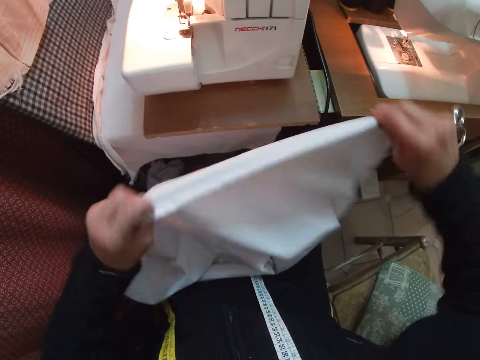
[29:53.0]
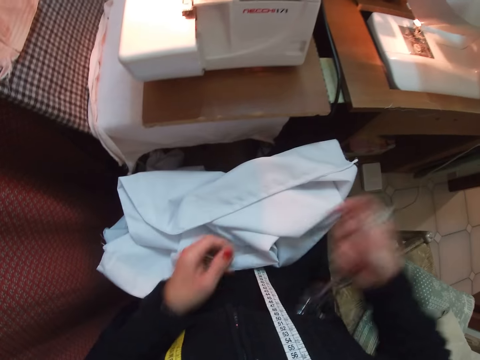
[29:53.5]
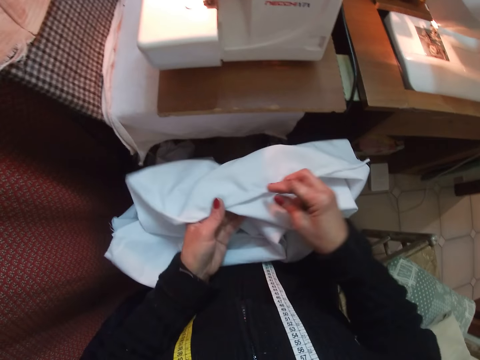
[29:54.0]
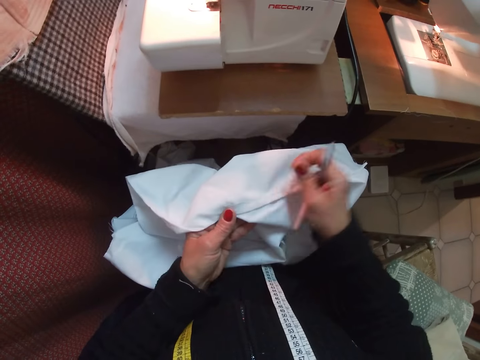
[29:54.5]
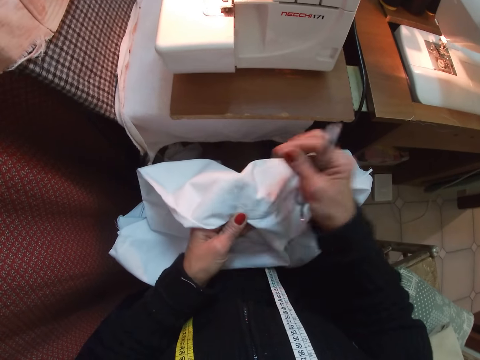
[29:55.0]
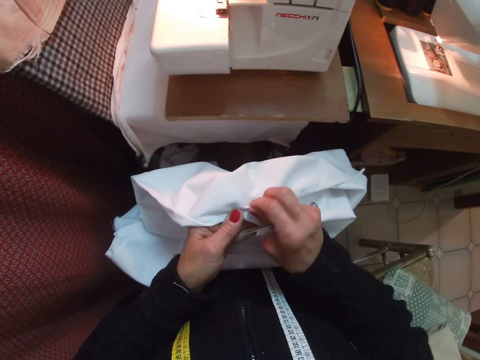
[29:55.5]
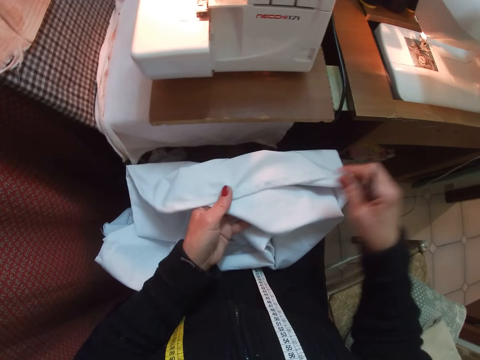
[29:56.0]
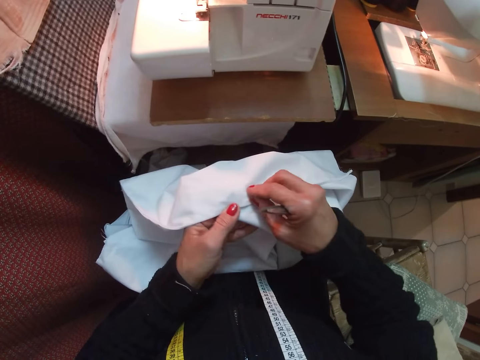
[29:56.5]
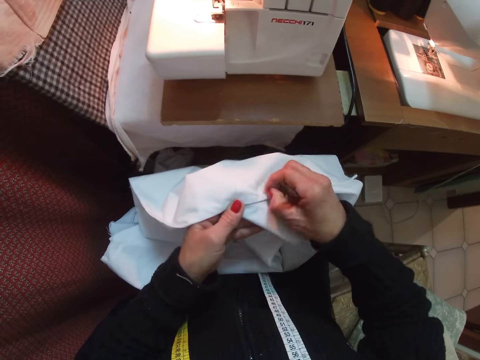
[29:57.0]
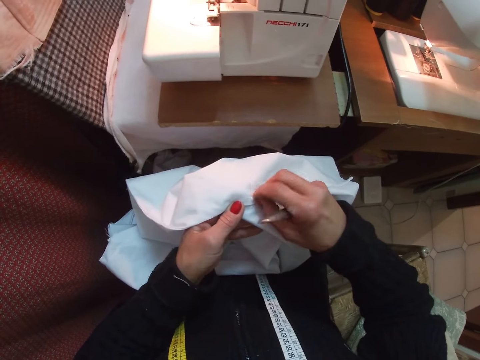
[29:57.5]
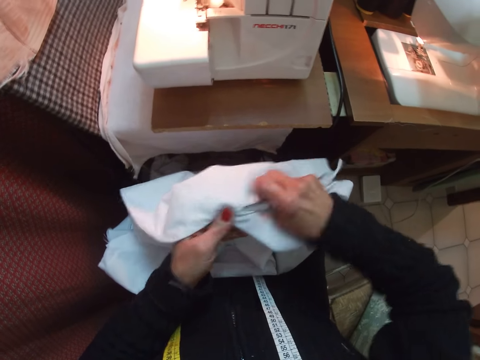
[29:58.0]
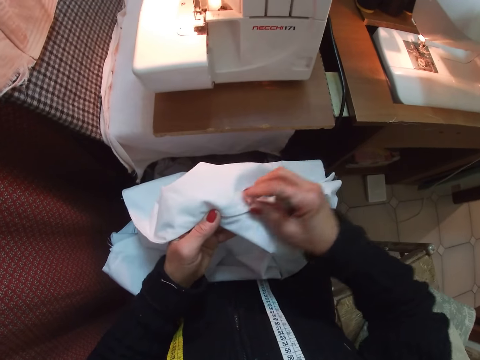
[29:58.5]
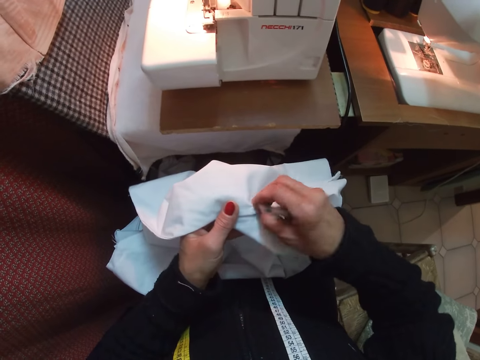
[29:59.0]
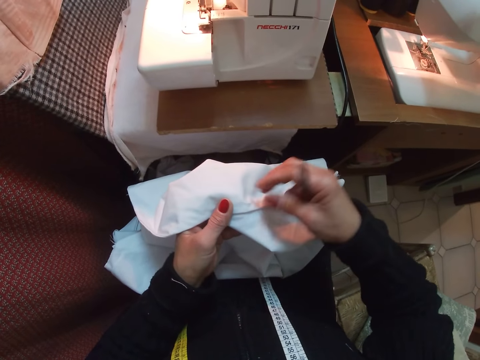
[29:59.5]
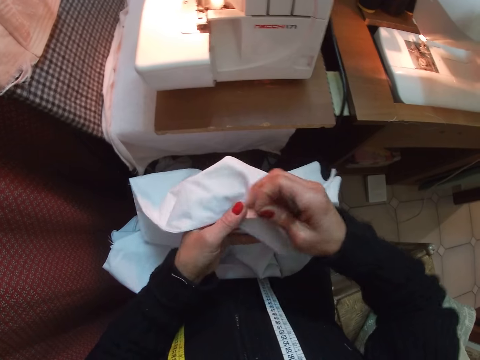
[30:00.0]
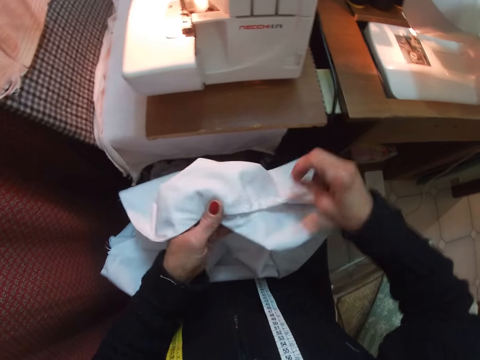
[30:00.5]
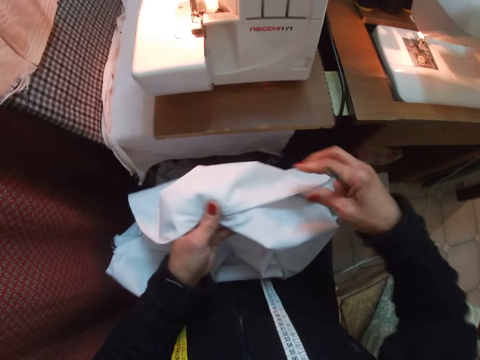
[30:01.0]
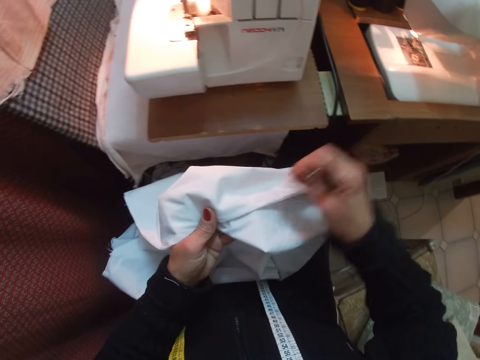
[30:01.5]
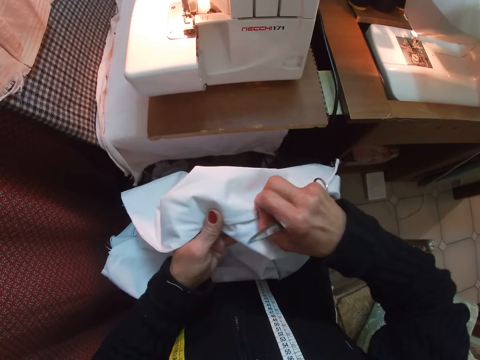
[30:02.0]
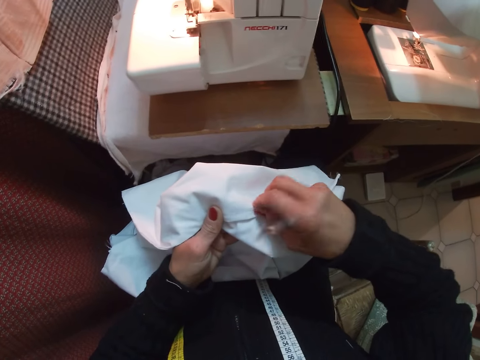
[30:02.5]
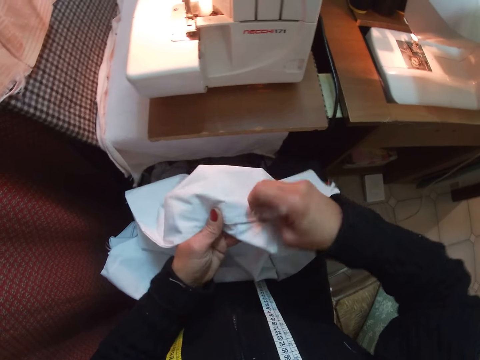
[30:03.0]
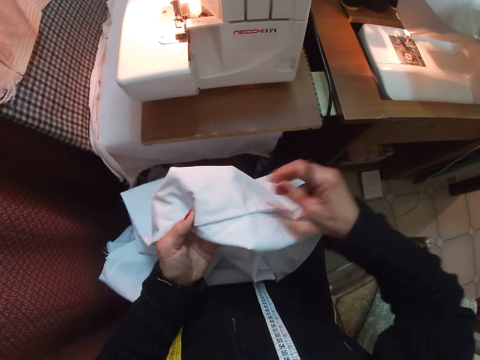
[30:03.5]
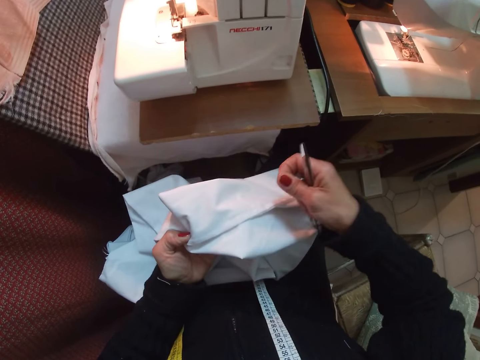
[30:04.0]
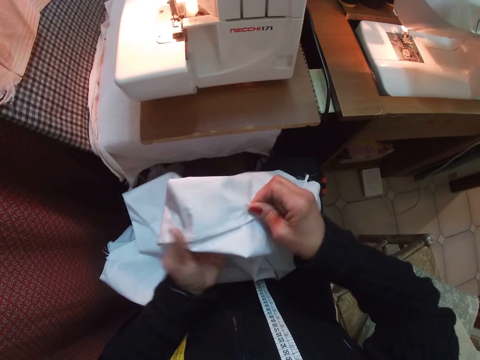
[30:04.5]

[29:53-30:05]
The camera wearer inspects the cloth. She adjusts the cloth. She places the cloth on her lap. She removes the thread on the cloth with her hand.

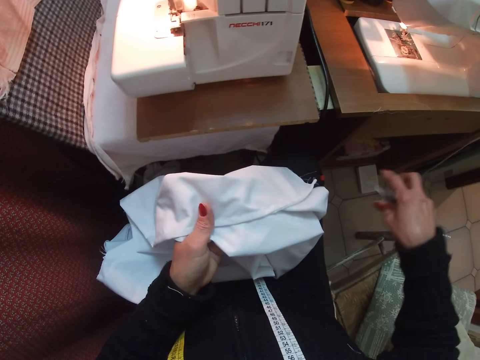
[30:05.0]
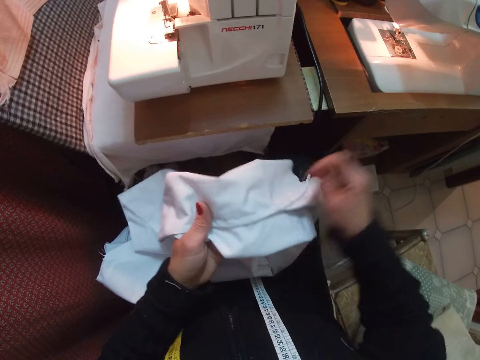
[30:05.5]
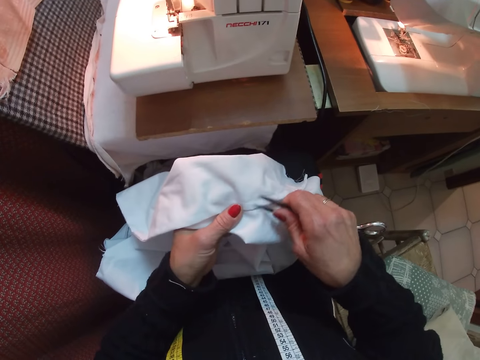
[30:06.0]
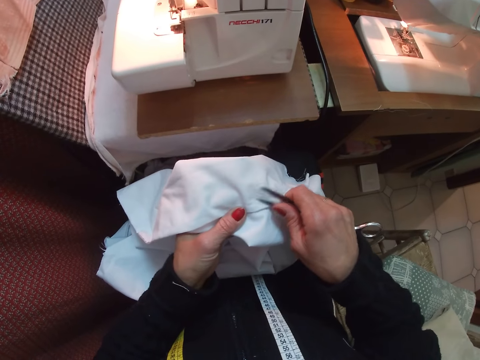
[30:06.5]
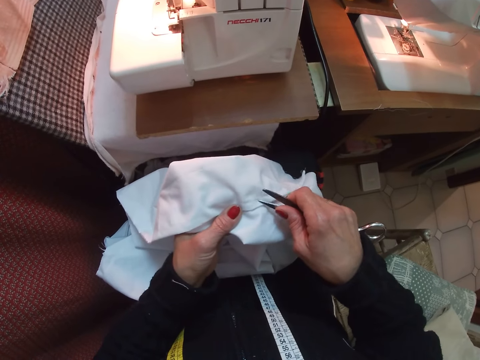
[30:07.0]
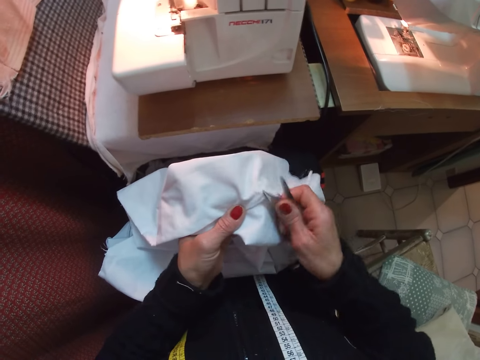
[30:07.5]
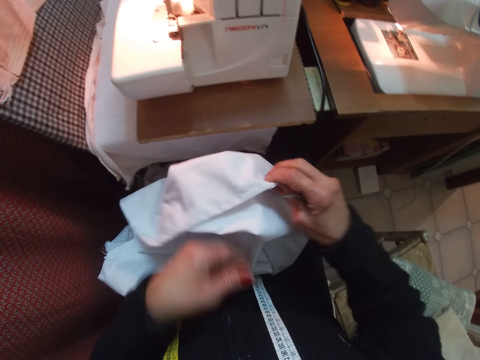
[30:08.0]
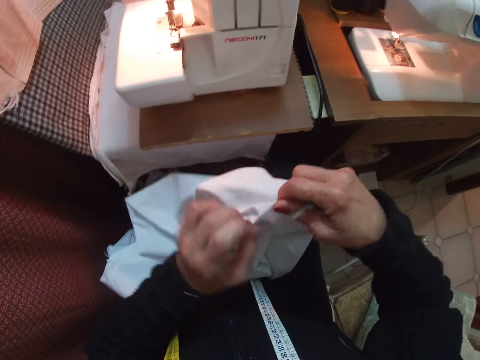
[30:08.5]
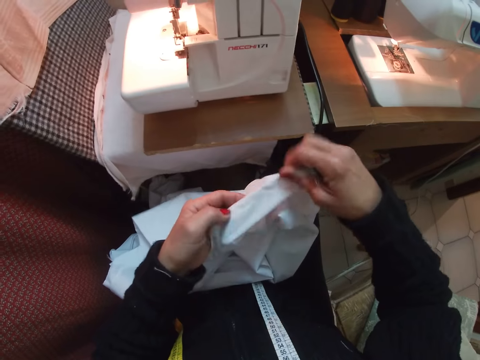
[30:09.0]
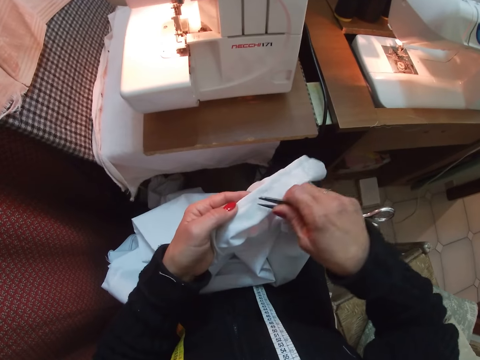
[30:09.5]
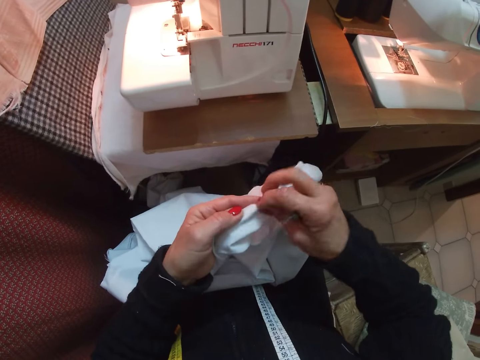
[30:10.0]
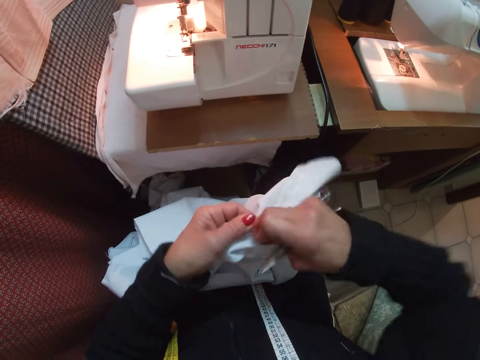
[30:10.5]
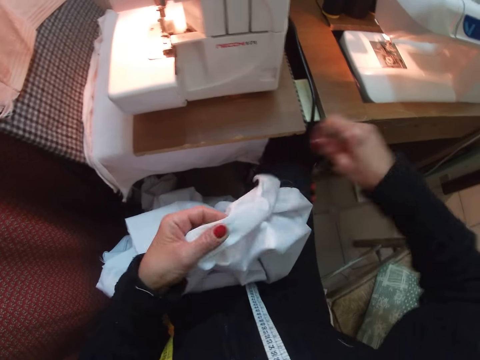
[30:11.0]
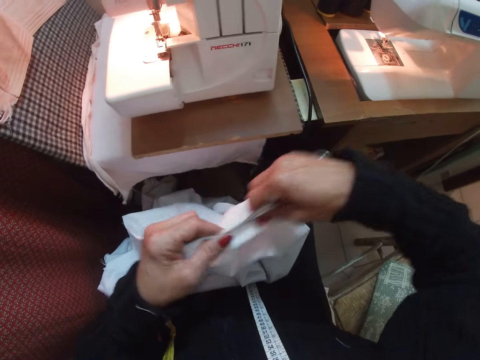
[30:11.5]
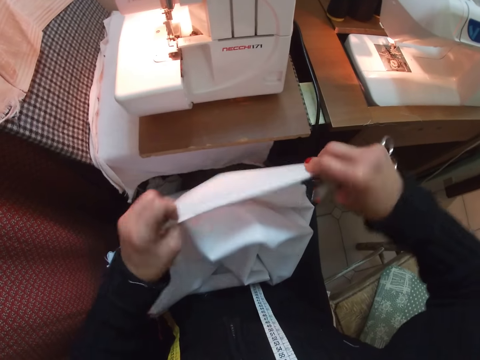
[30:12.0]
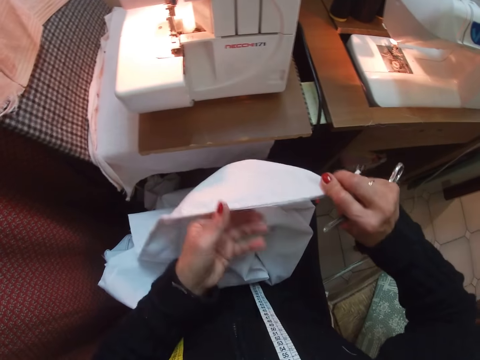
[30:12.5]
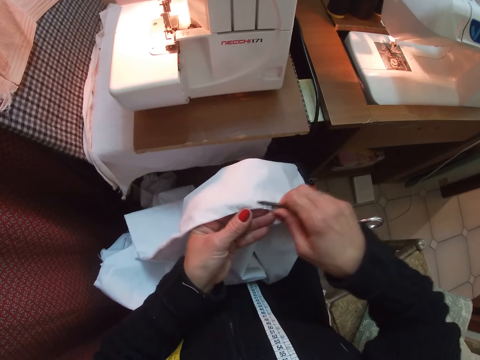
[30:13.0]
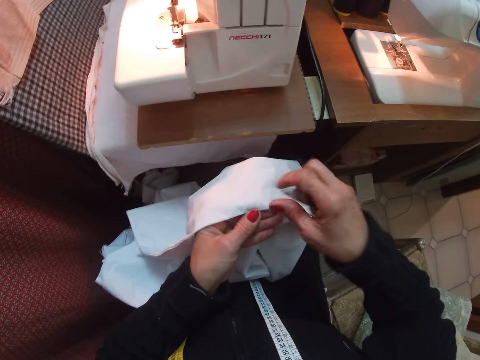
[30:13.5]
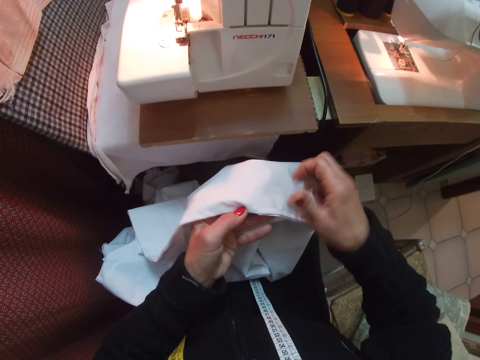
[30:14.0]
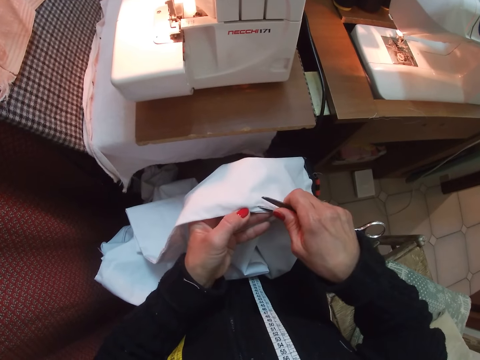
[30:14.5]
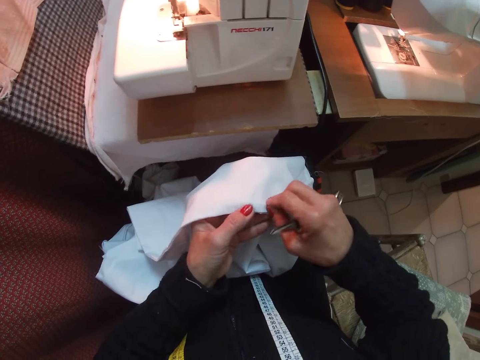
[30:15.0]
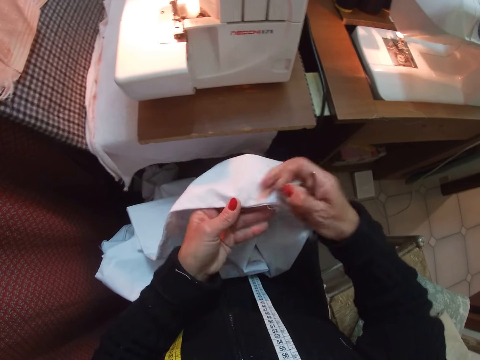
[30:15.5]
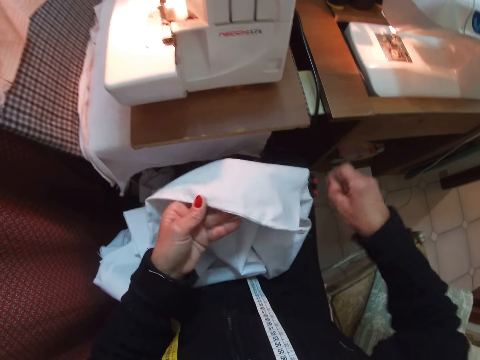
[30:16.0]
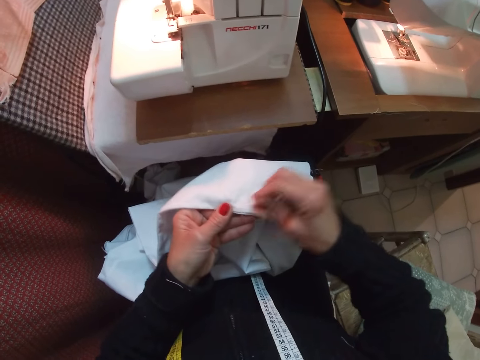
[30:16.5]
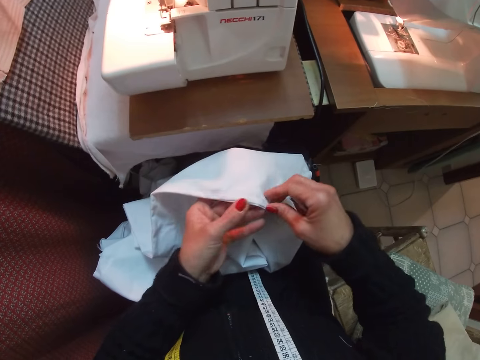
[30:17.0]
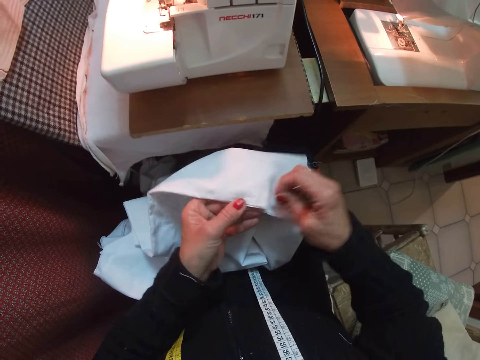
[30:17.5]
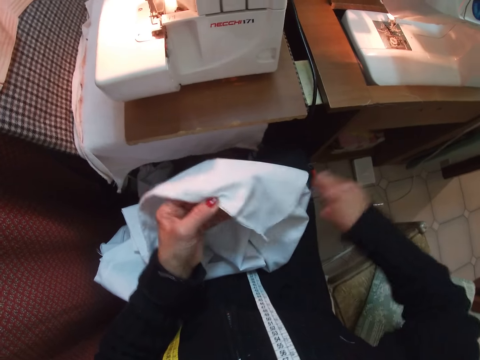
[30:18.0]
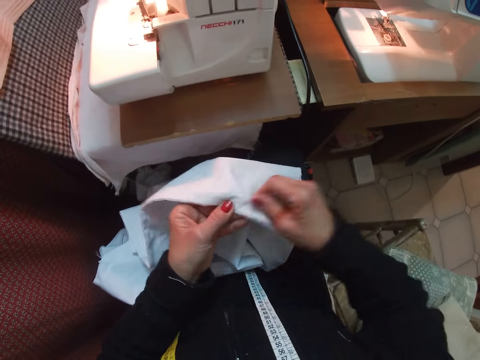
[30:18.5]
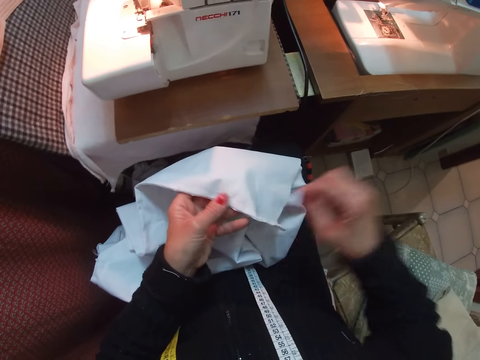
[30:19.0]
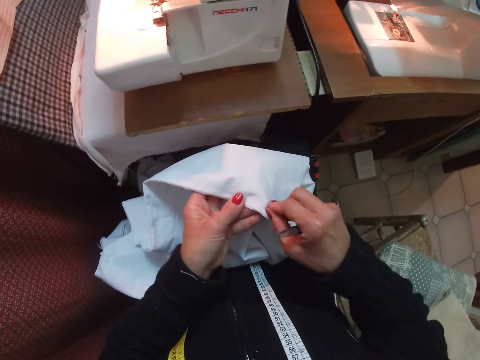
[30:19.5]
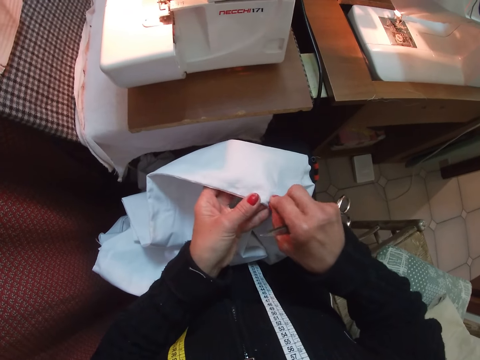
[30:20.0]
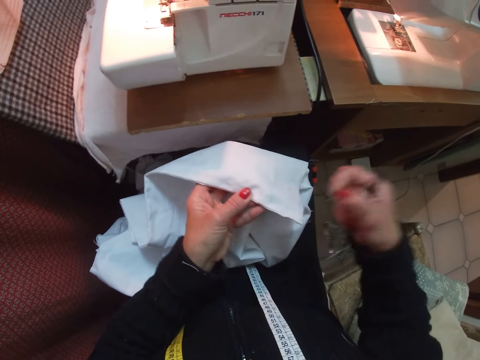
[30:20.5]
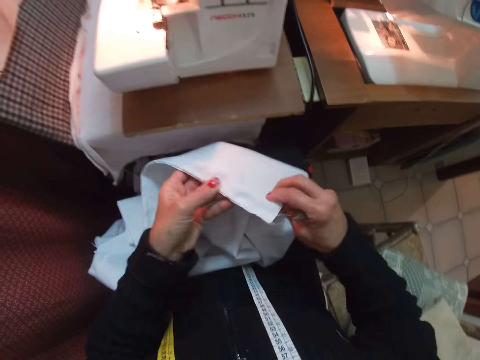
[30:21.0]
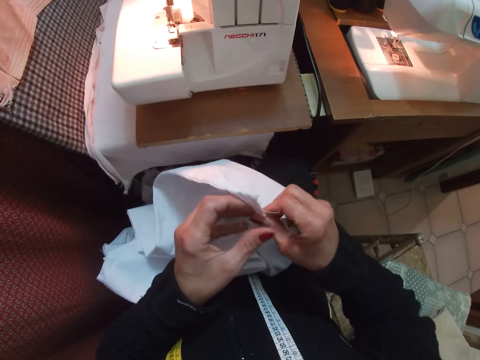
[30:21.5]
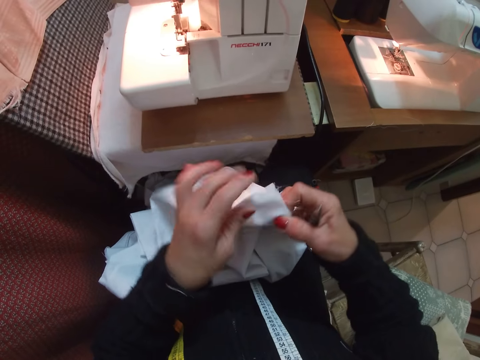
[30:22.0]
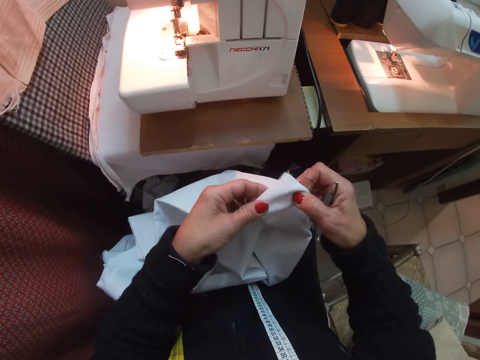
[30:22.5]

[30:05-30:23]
The camera wearer removes the thread on the cloth with scissors. She adjusts the cloth and holds the cloth. She removes the thread on the cloth with her hand. She holds the cloth and adjusts the cloth. She removes the thread on the cloth with her hand.
